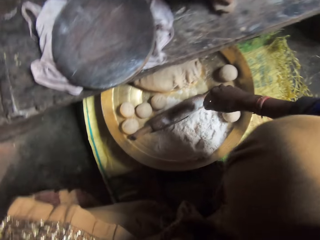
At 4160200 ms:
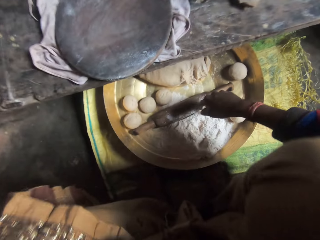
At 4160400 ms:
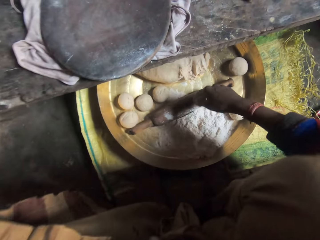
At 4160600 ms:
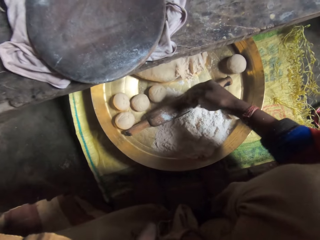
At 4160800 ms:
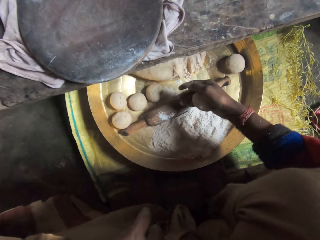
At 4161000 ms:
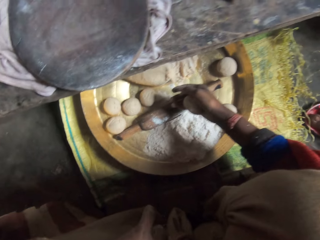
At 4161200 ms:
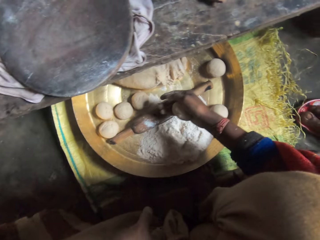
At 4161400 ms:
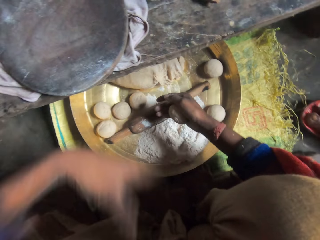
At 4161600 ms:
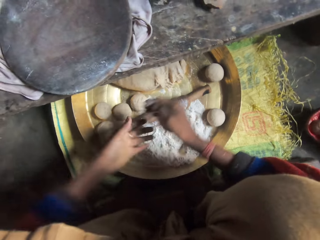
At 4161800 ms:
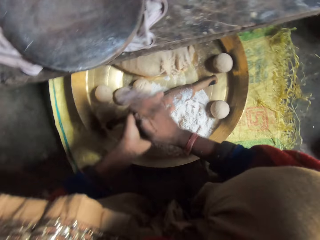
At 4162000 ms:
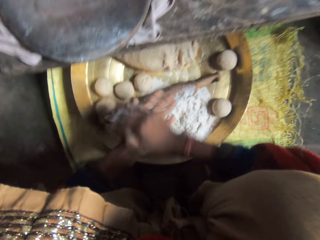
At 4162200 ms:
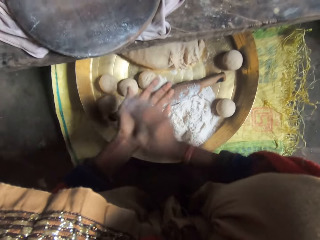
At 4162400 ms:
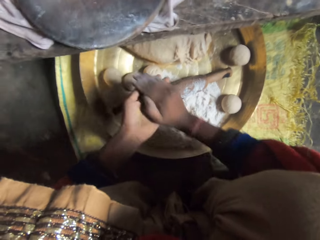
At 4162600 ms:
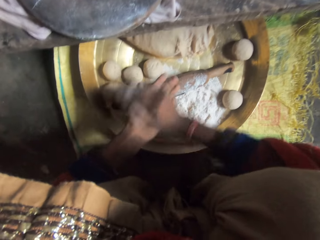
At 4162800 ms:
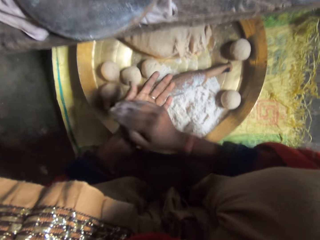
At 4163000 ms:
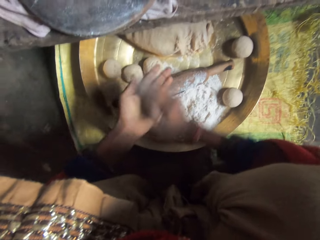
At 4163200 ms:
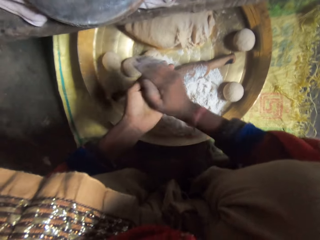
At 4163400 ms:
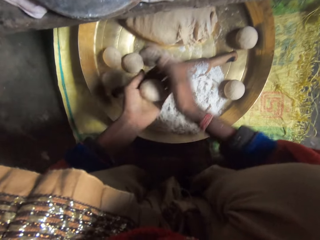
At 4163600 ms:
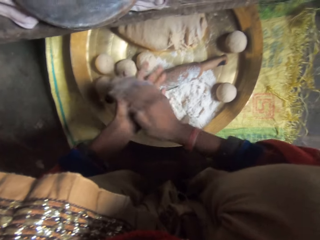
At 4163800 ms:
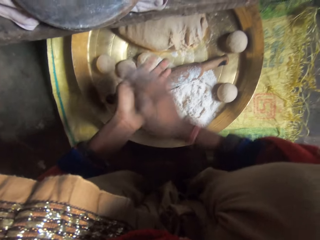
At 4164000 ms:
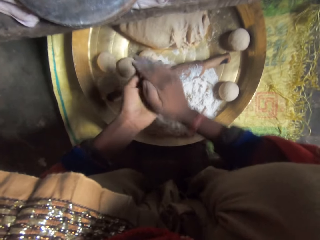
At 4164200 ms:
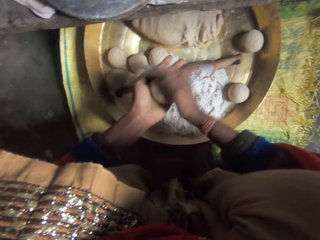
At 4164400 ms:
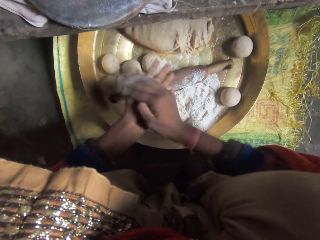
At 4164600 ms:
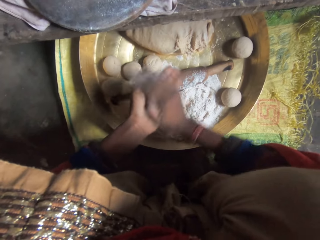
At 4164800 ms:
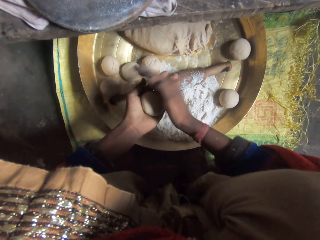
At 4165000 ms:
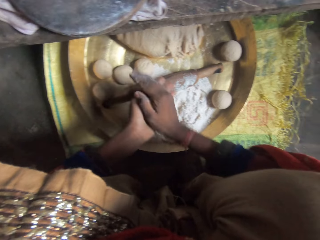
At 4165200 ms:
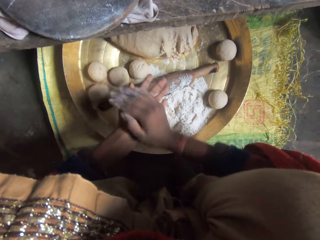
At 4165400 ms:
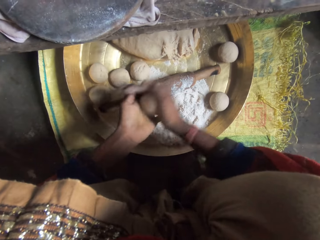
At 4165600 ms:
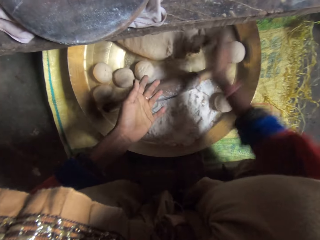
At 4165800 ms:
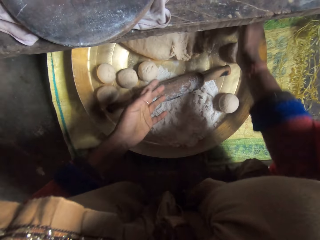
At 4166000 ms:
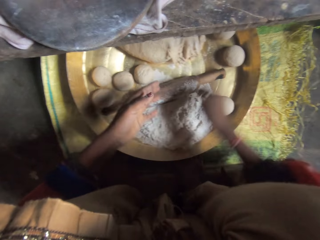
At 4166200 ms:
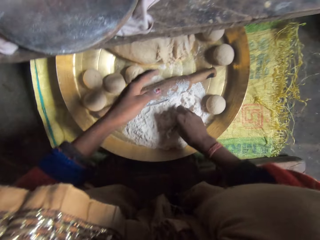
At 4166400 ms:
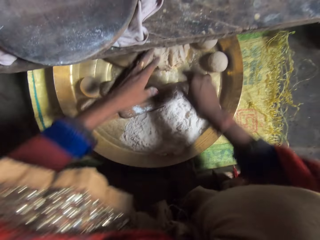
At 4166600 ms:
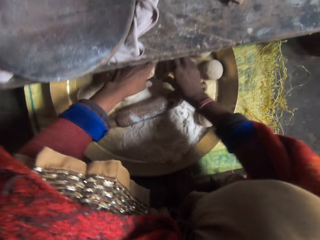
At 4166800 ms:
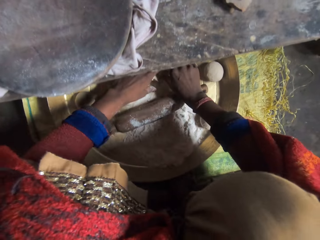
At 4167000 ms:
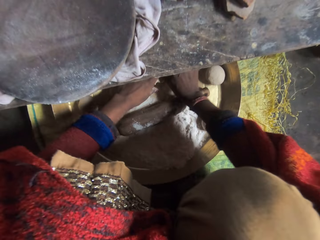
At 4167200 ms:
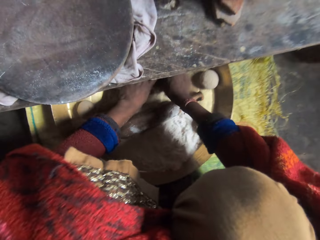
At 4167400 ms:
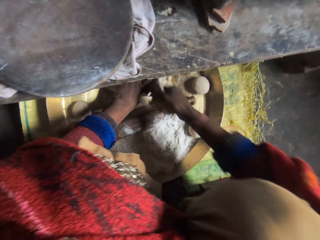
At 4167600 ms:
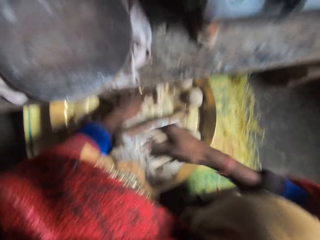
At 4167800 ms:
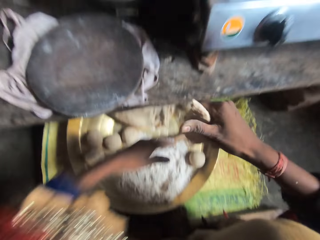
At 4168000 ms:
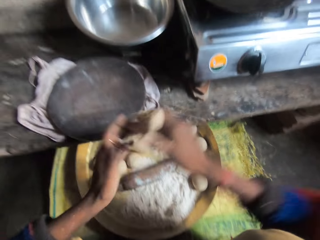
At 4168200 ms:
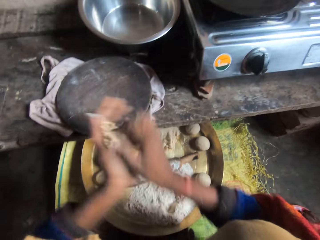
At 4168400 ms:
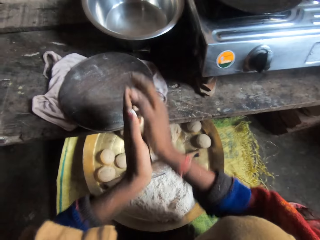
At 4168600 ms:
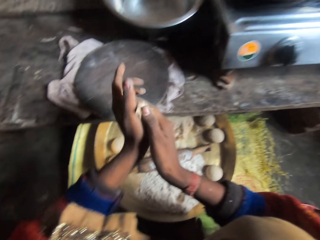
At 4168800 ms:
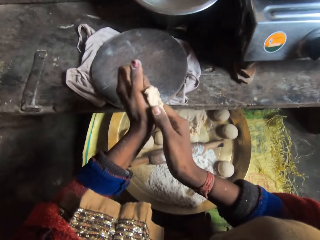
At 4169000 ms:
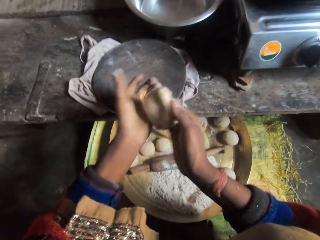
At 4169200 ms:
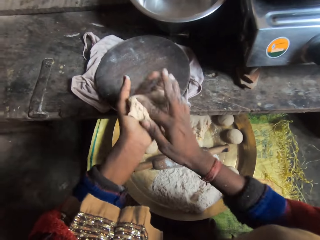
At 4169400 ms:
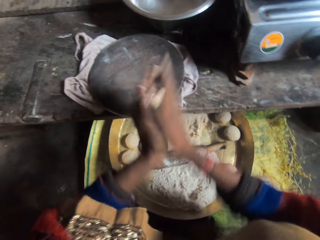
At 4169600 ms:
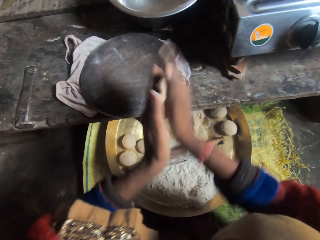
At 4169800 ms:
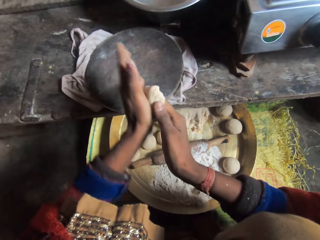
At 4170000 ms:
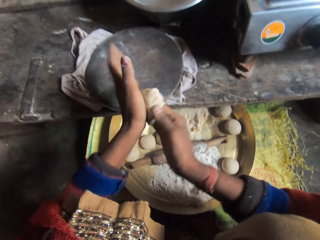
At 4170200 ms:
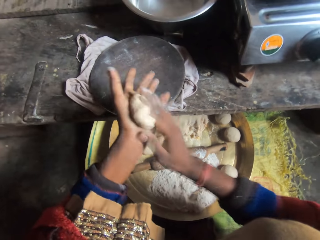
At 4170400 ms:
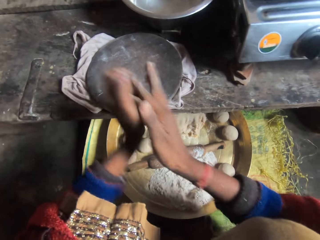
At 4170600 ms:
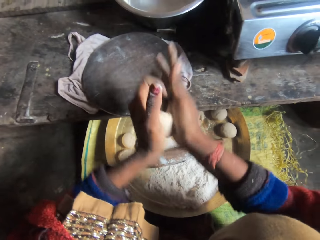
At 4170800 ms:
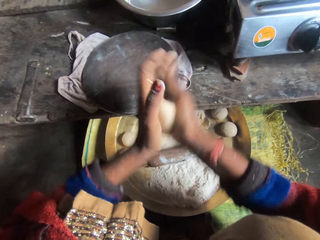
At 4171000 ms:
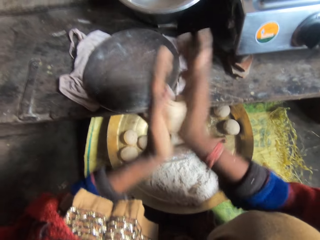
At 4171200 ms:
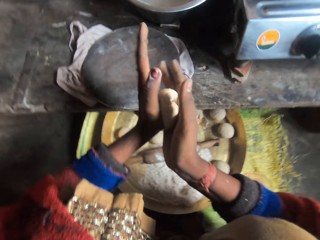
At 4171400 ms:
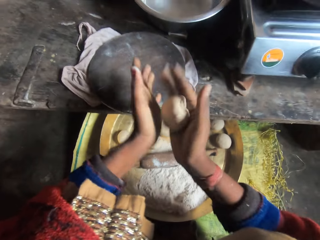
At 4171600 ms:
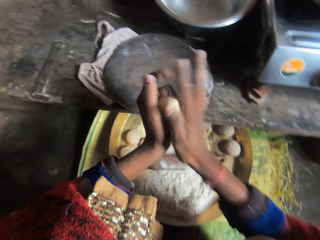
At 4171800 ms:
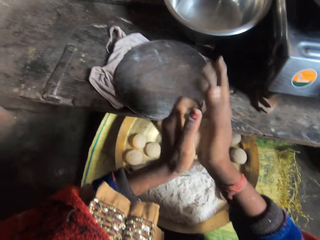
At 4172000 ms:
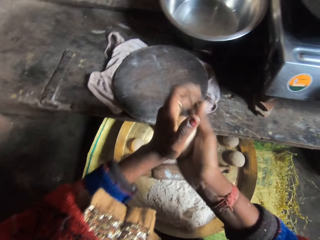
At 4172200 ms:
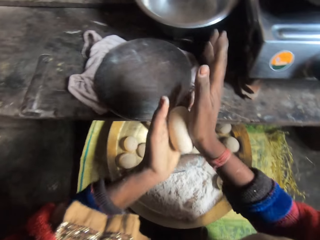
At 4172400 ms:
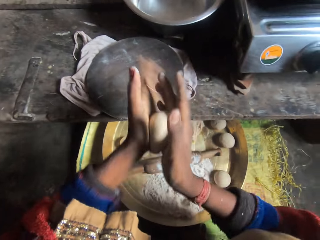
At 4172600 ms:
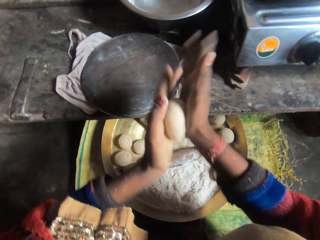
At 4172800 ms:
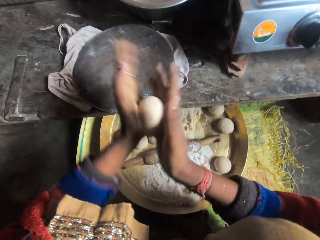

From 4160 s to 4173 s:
The camera wearer drops the rolled dough on the tray. She molds a piece of dough with flour with her hands. She cuts the dough from the tray. She rolls the dough.

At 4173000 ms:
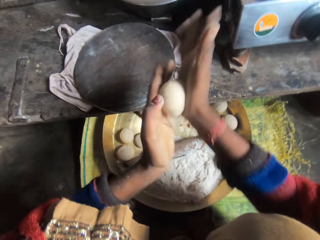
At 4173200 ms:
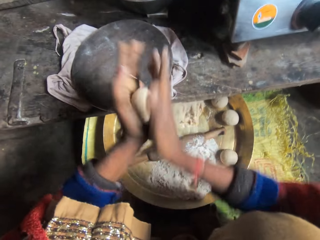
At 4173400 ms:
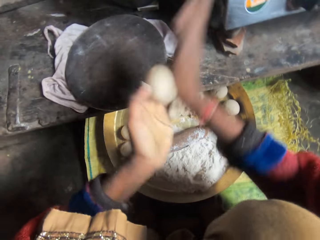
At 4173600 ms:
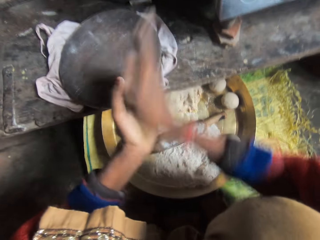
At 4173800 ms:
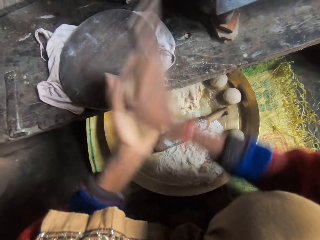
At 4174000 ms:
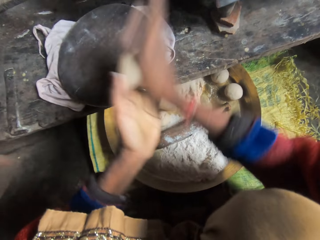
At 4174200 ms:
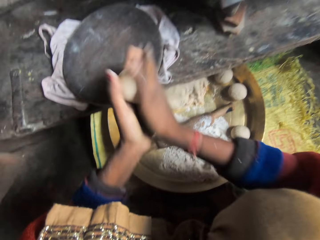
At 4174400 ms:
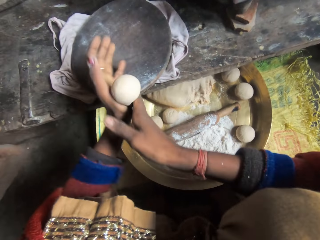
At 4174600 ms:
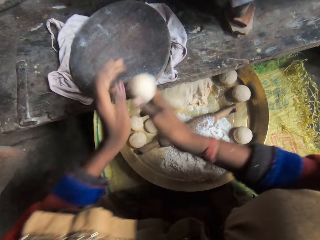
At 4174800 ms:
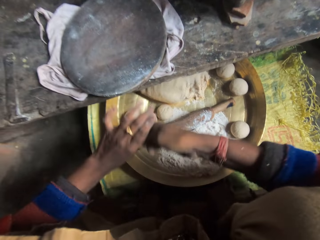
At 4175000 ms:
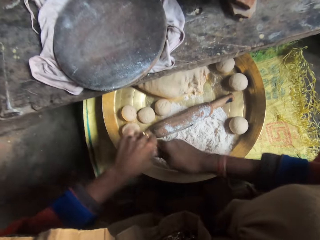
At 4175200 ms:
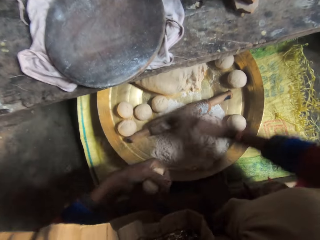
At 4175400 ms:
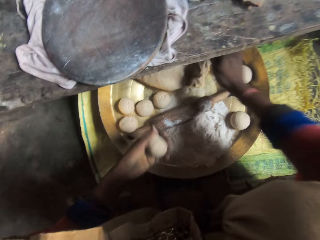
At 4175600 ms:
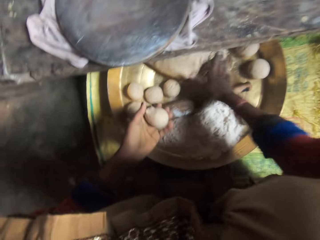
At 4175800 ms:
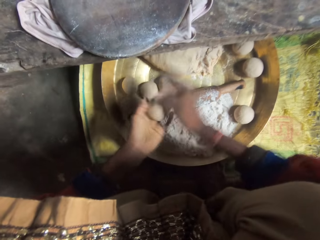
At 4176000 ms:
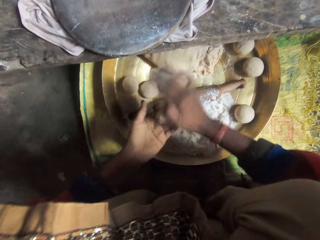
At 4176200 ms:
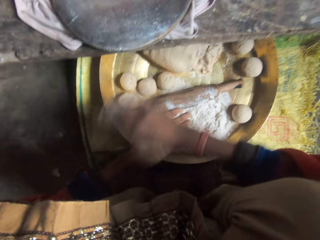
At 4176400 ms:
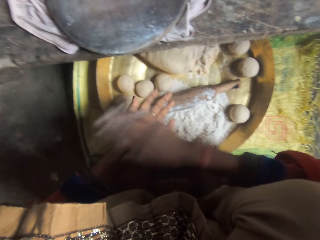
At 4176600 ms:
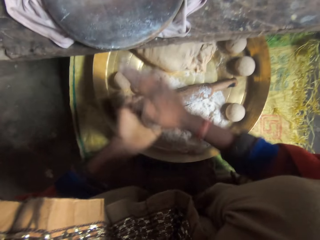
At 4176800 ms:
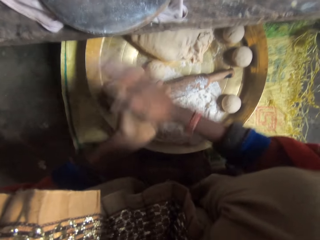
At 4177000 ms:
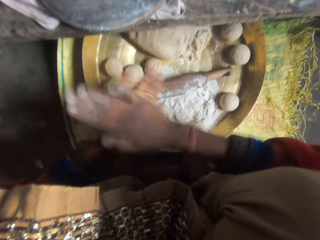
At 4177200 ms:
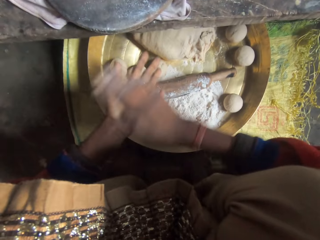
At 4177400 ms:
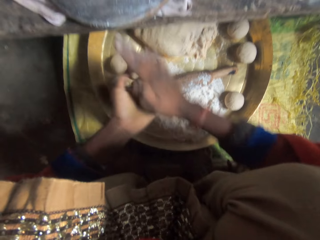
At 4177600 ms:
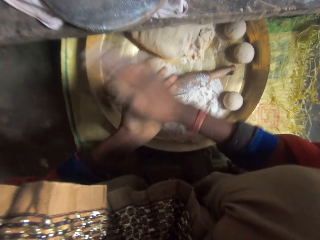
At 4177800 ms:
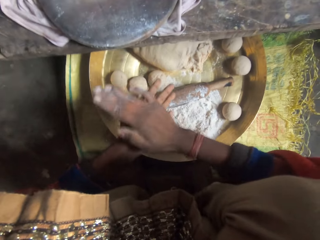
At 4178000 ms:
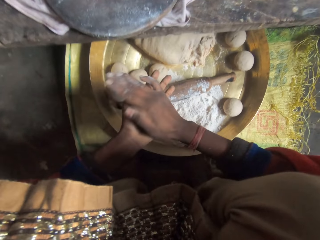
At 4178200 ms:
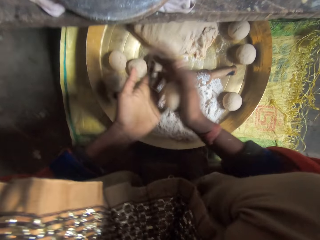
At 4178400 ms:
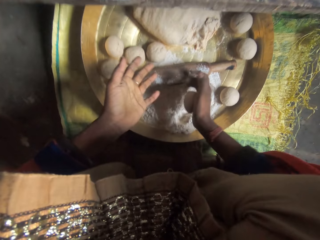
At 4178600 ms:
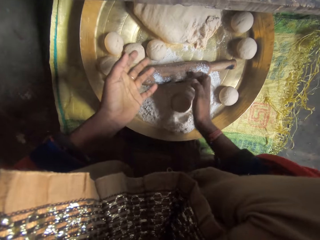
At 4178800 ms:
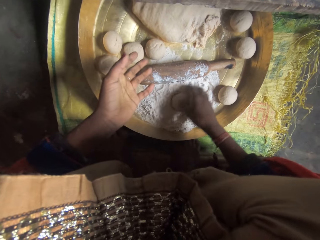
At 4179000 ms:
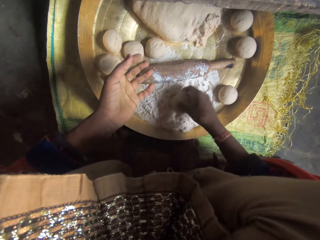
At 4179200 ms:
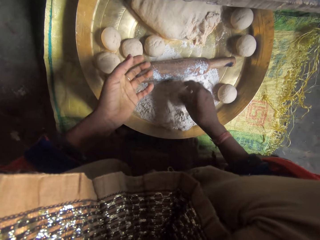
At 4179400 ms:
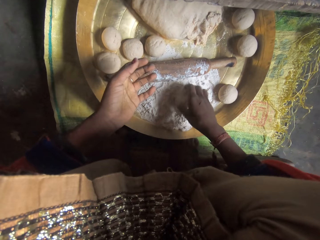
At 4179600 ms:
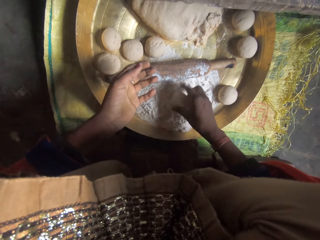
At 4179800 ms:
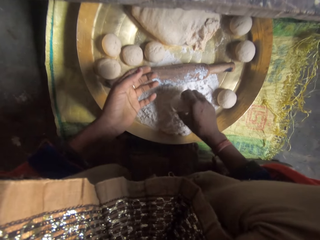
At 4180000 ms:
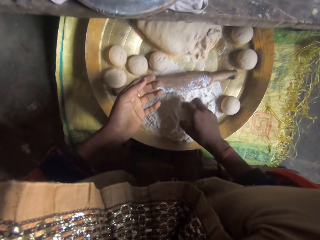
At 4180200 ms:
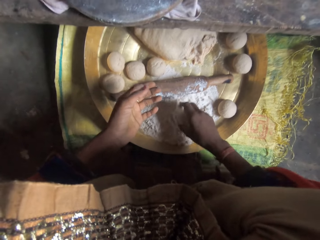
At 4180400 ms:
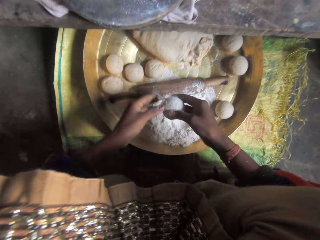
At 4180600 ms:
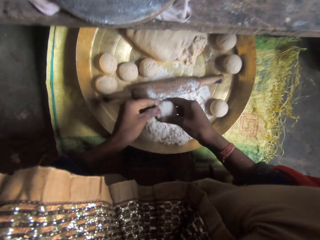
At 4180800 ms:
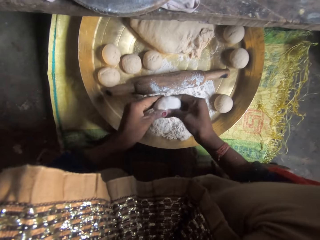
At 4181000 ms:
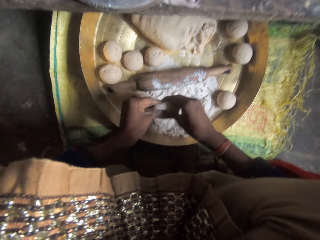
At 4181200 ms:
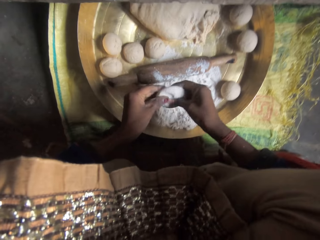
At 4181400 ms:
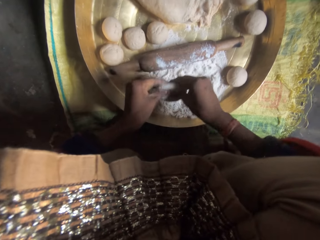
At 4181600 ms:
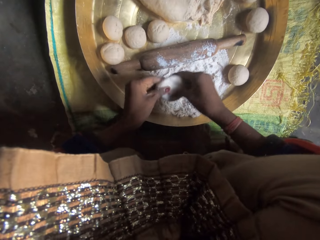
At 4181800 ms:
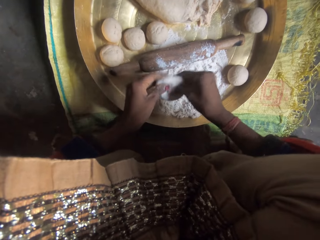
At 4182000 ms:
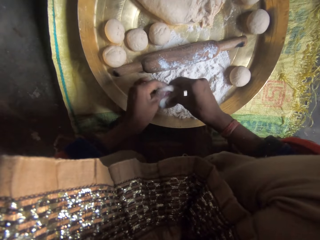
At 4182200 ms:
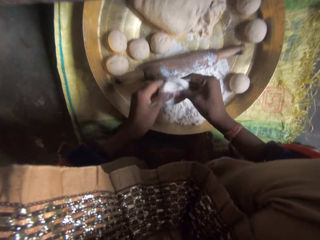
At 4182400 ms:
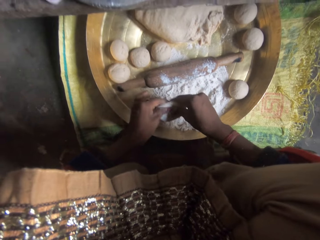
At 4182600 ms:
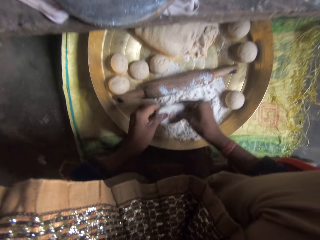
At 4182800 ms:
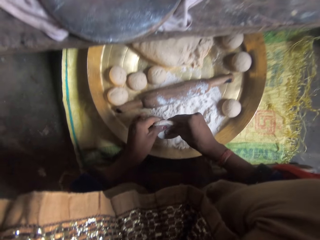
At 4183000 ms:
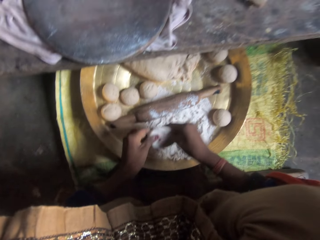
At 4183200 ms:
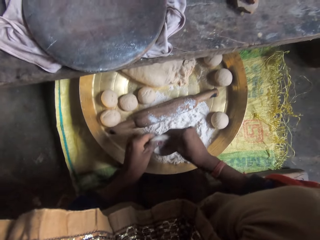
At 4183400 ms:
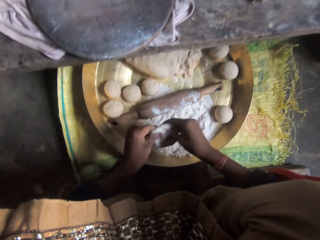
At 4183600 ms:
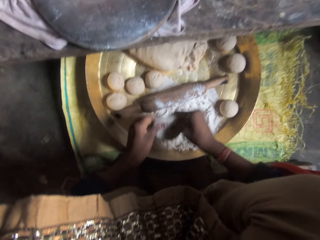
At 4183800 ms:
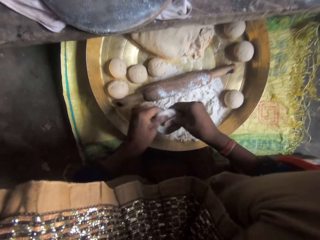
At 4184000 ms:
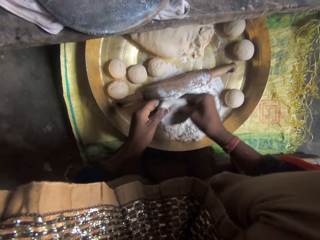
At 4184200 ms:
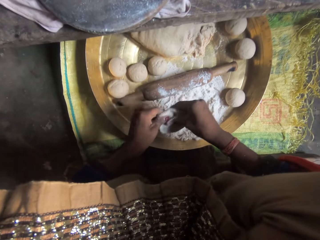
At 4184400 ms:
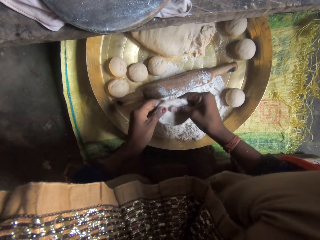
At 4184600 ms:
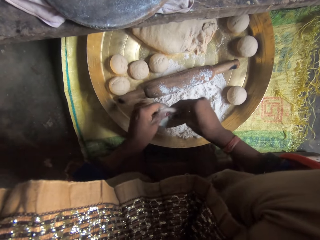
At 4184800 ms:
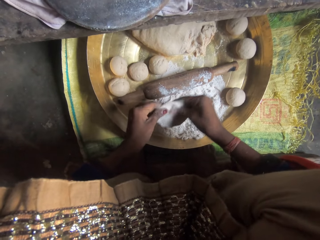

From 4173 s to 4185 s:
The camera wearer cuts the dough. She puts the dough on the dough. She rolls the dough. She drops the rolled dough on the flour. She applies flour on the dough. She rolls the dough in the flour. She flattens the dough with her hand. She molds a piece of dough with flour with her hands.
